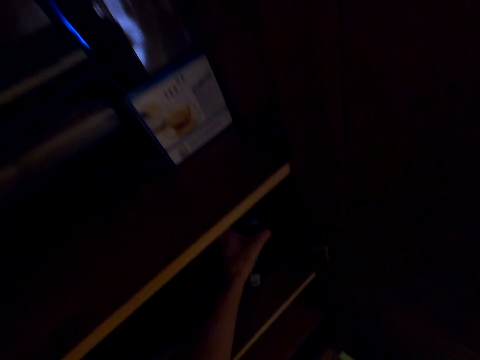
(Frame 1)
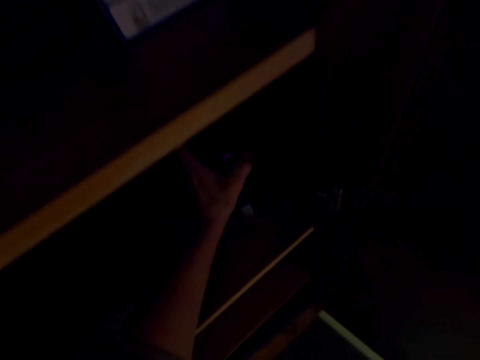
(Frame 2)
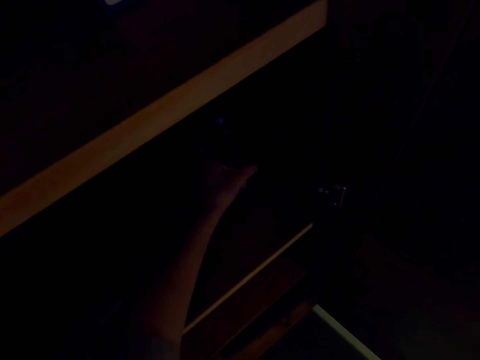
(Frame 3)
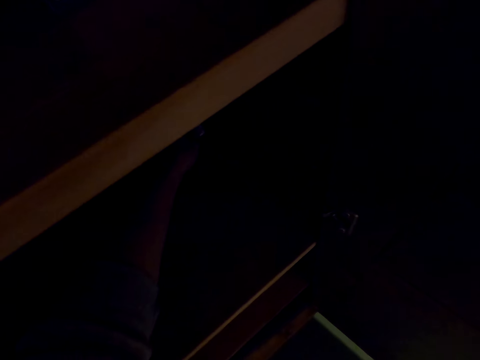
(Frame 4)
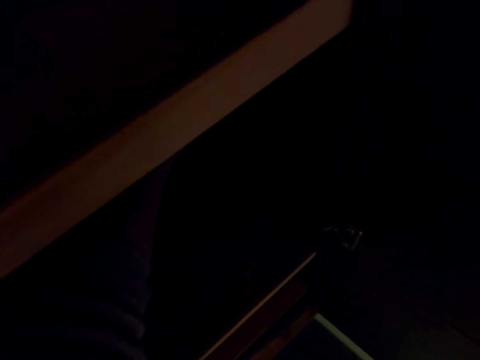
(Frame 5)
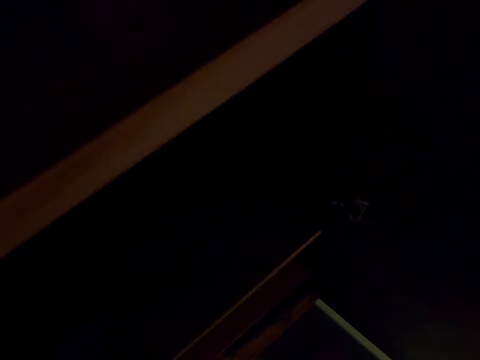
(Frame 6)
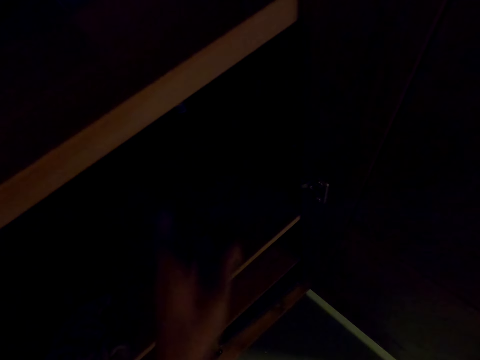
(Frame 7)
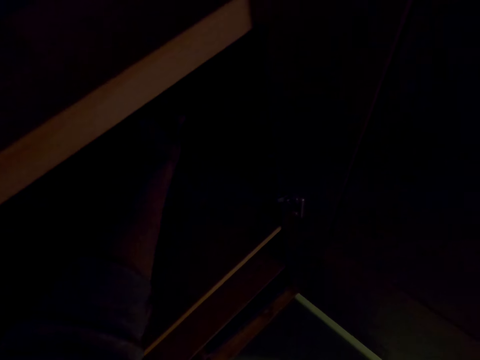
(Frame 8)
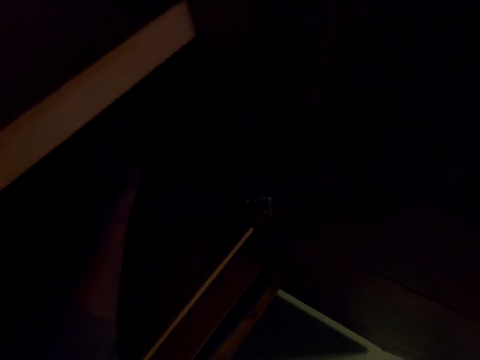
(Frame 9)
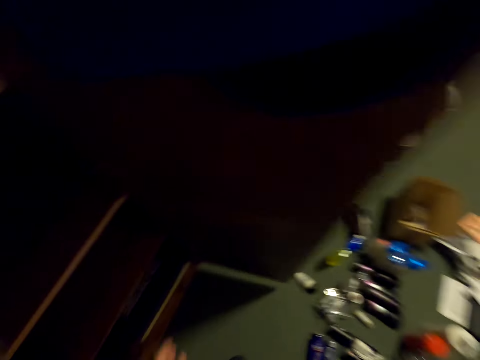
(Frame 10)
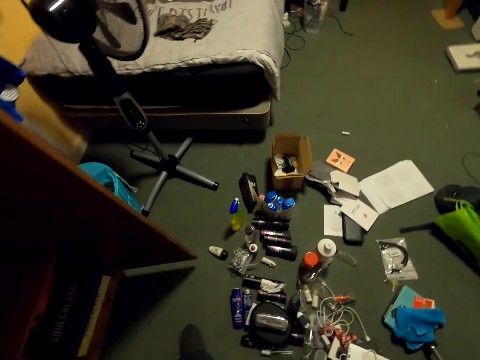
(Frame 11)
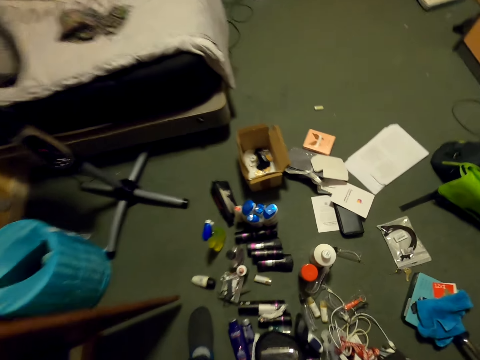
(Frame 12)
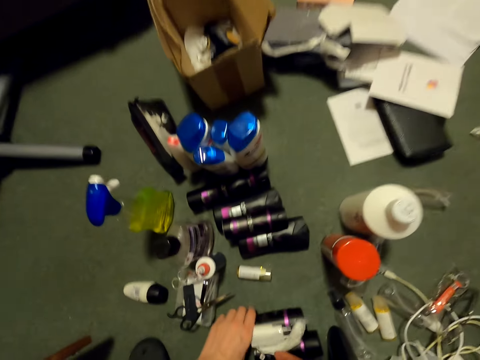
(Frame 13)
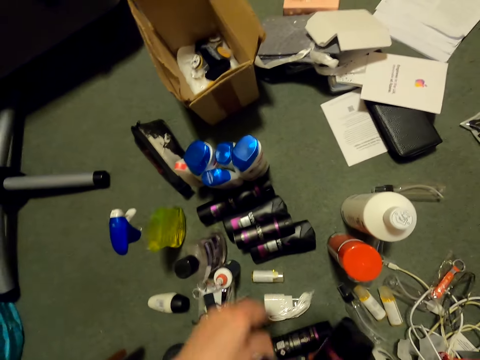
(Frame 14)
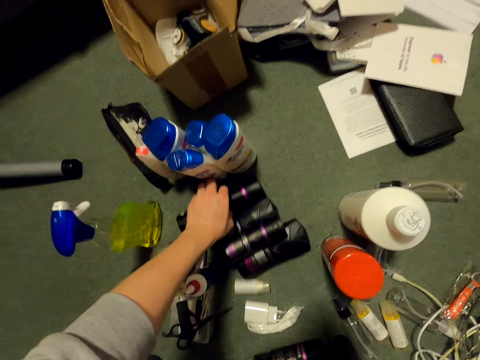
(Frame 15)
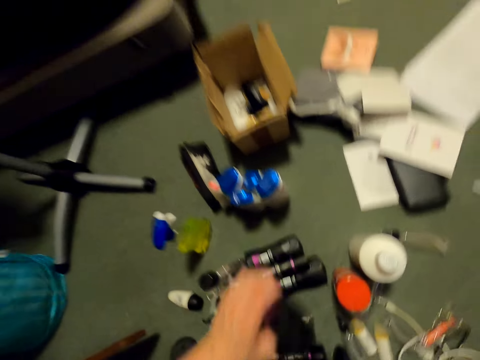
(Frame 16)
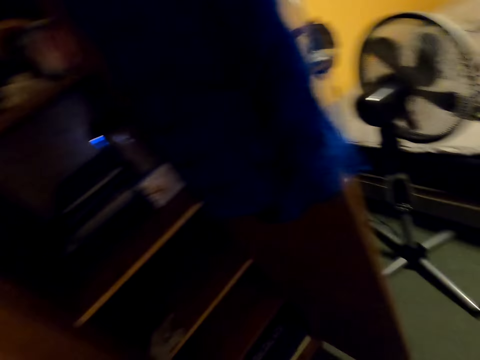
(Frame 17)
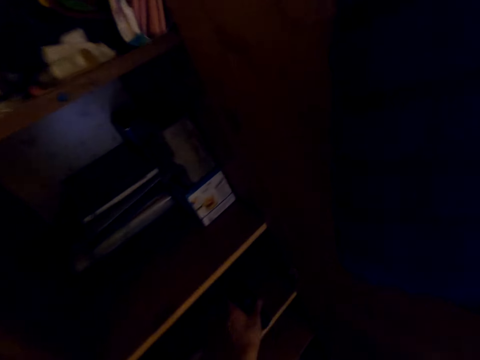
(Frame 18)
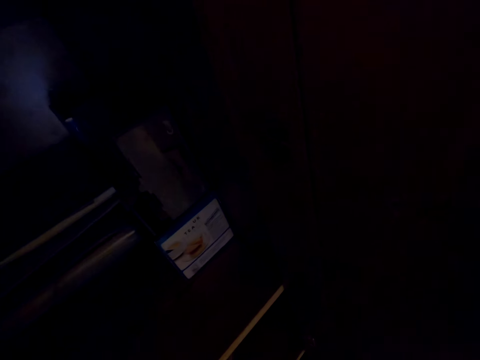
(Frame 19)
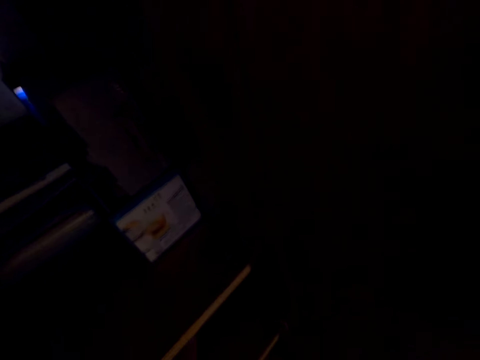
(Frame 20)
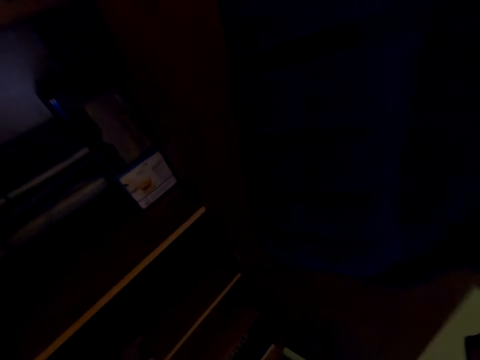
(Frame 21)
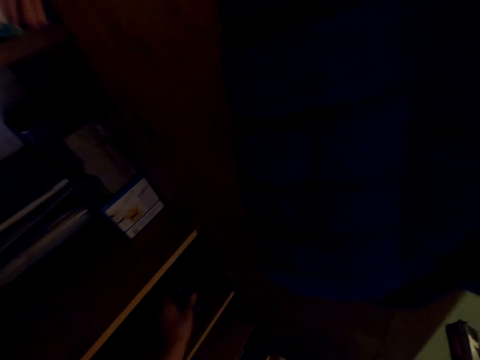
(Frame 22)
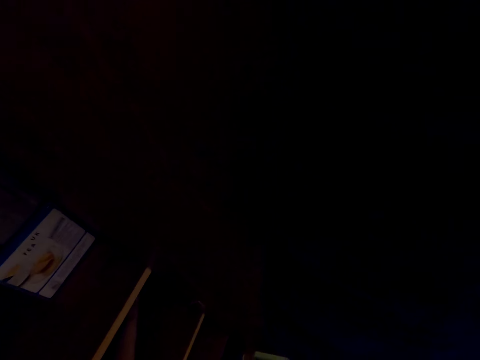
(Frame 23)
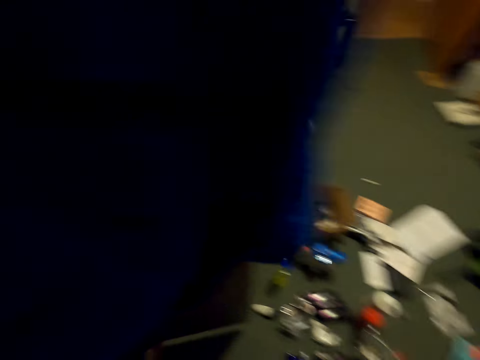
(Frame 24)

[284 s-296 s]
The camera wearer puts the spray in the drawer or cabinet. They pick up the spray on the ground. They arrange the spray in the drawer. They put the spray in the cabinet.

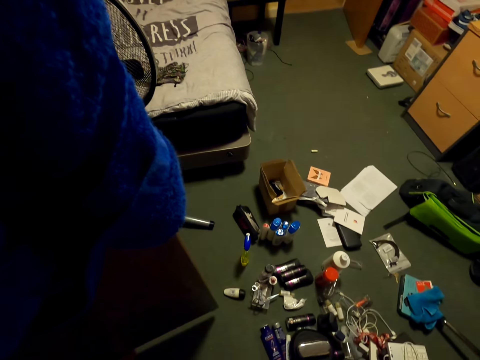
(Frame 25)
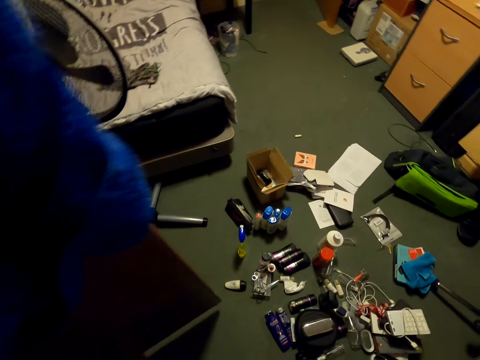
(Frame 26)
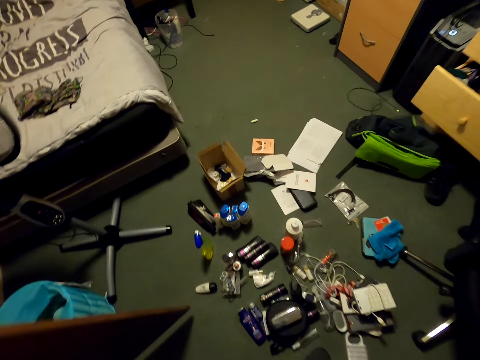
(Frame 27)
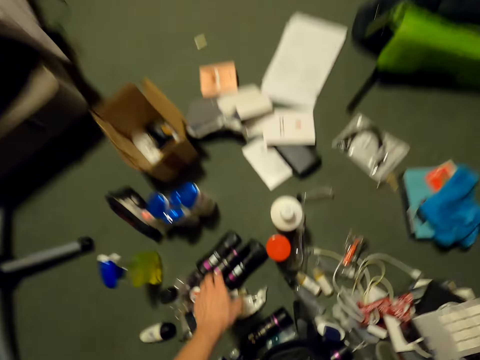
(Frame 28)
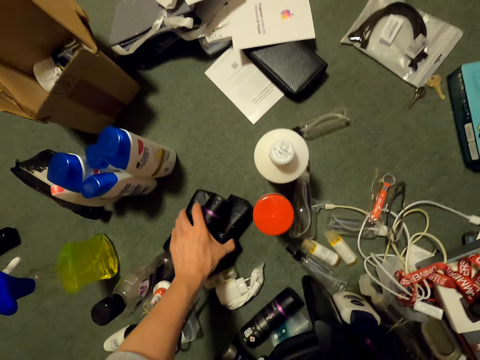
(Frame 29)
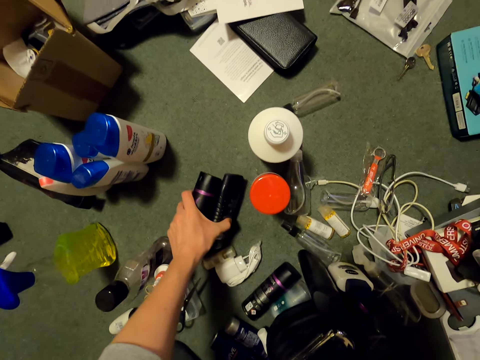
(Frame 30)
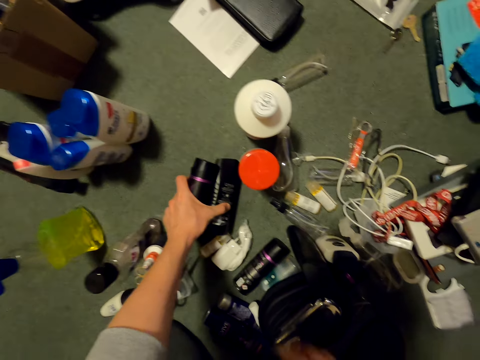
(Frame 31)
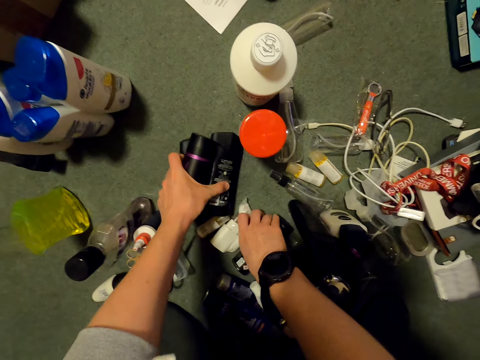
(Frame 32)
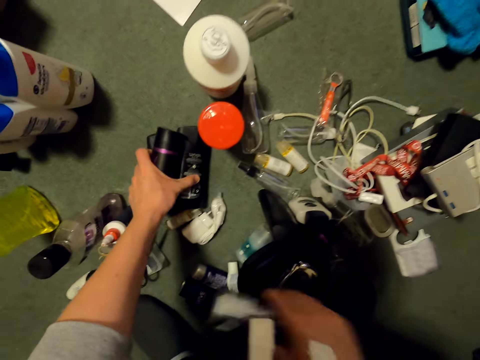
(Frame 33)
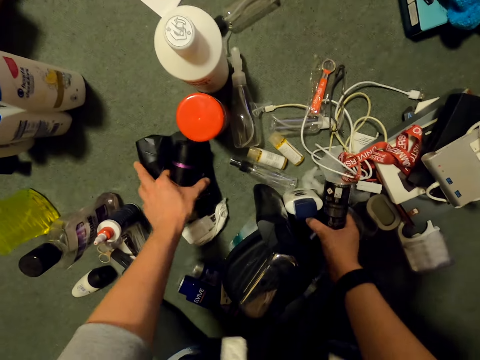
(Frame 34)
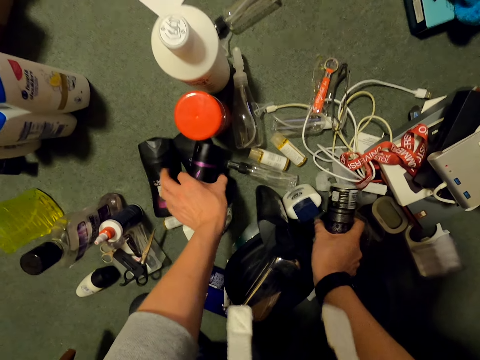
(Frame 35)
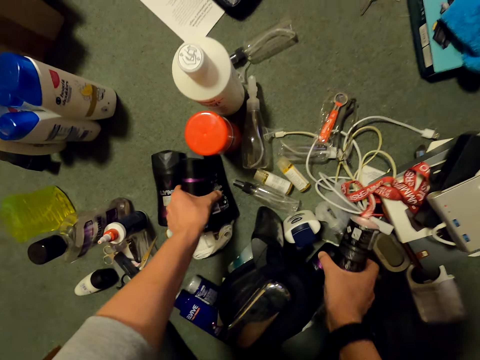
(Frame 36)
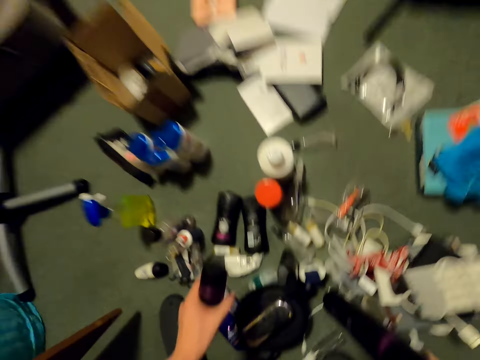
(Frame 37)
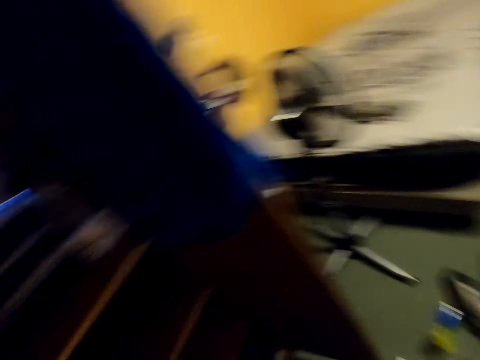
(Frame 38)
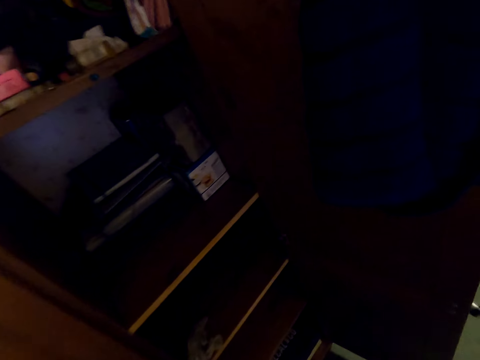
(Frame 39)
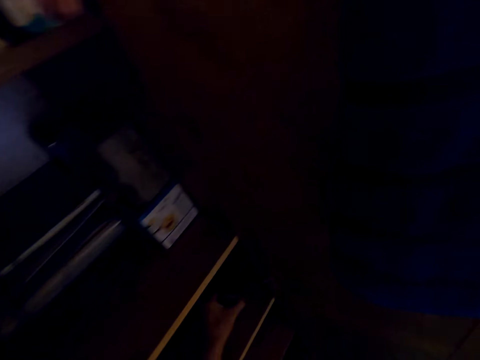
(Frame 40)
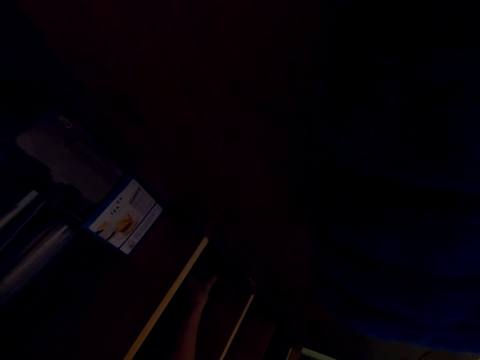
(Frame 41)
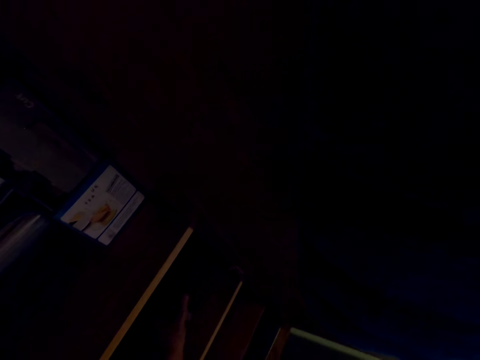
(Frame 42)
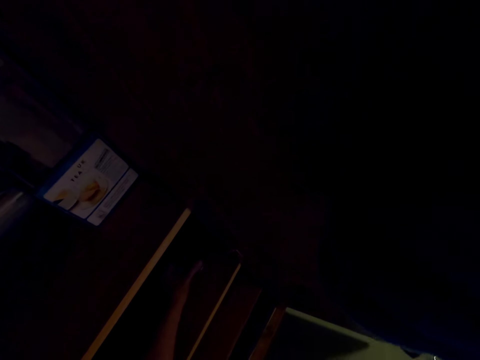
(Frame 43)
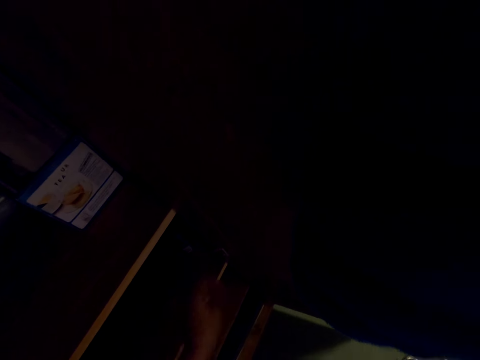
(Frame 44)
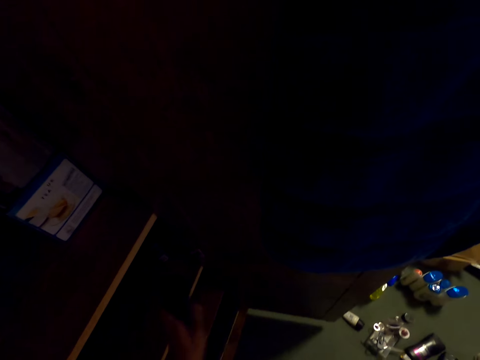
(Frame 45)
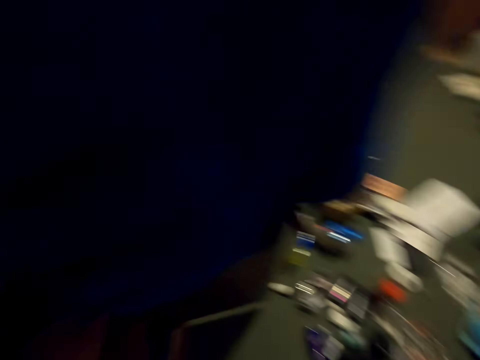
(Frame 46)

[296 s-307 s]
The camera wearer picks up the spray on the ground. They arrange the spray in the drawer.
